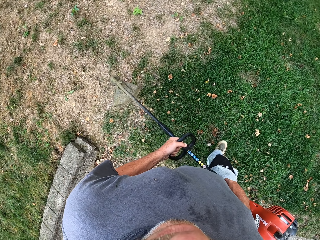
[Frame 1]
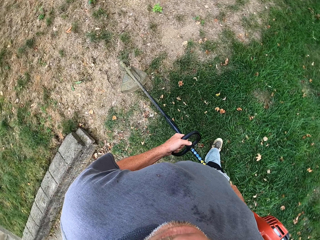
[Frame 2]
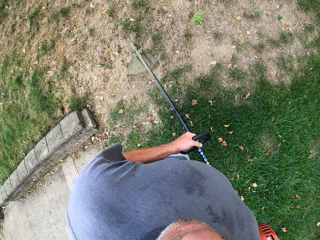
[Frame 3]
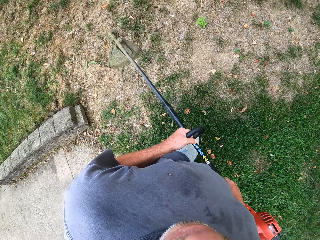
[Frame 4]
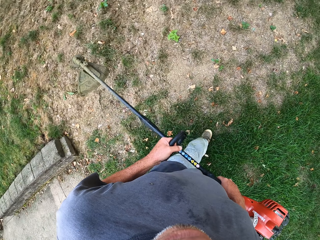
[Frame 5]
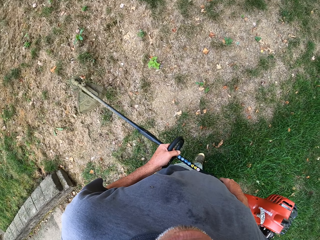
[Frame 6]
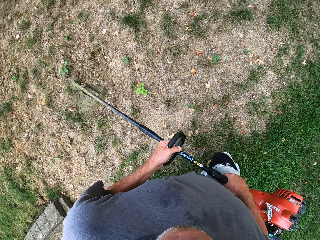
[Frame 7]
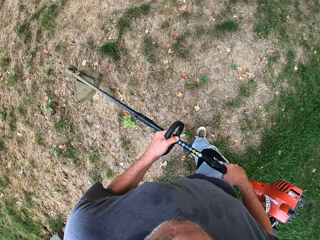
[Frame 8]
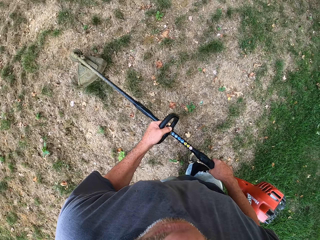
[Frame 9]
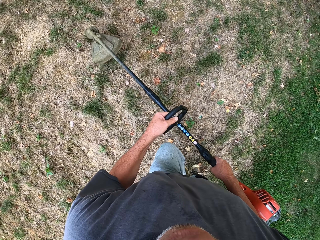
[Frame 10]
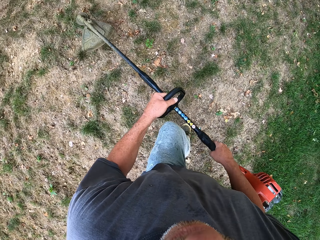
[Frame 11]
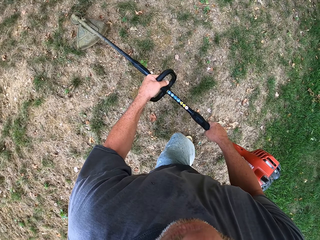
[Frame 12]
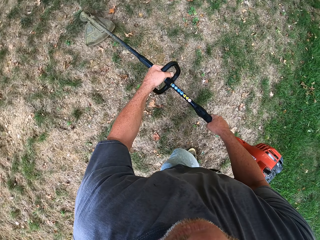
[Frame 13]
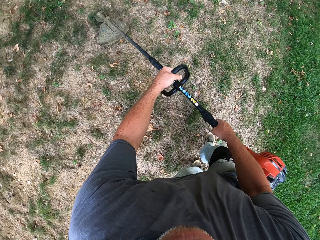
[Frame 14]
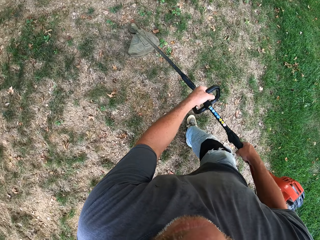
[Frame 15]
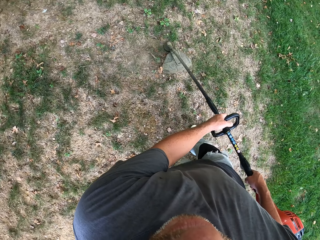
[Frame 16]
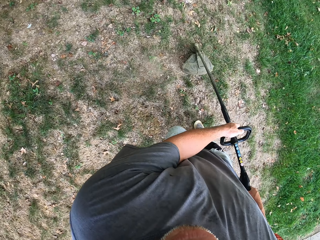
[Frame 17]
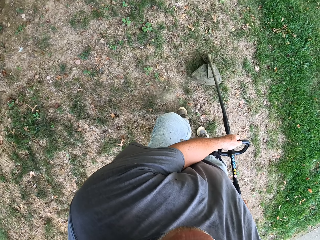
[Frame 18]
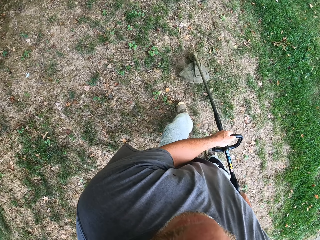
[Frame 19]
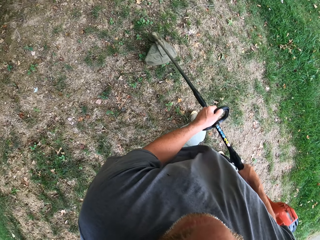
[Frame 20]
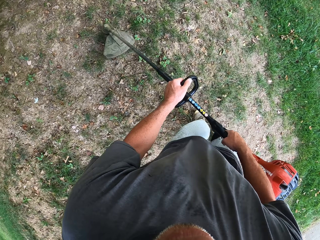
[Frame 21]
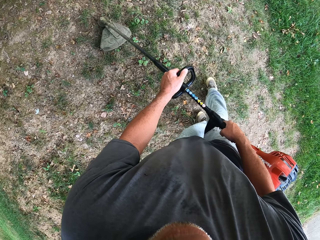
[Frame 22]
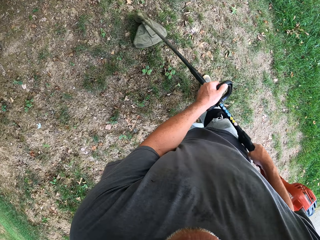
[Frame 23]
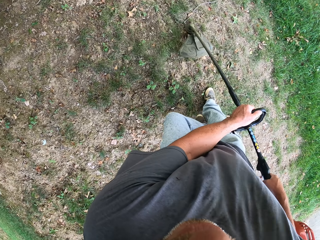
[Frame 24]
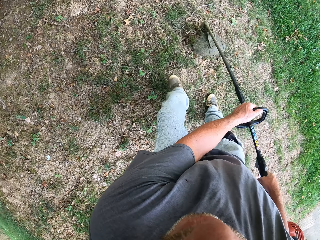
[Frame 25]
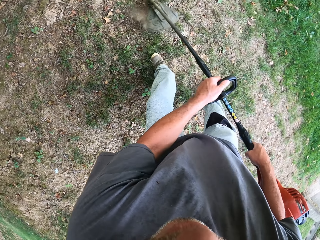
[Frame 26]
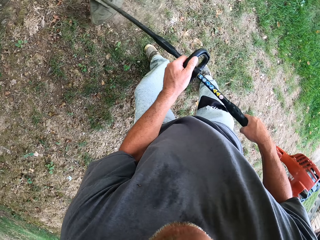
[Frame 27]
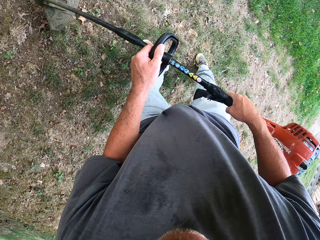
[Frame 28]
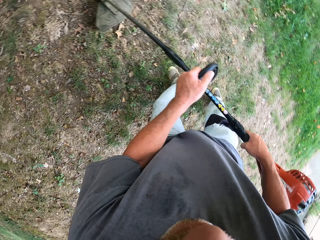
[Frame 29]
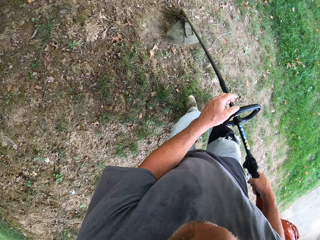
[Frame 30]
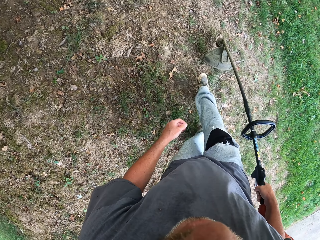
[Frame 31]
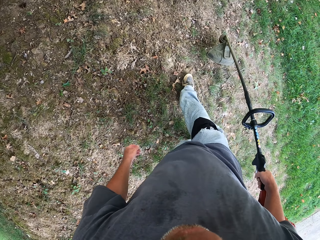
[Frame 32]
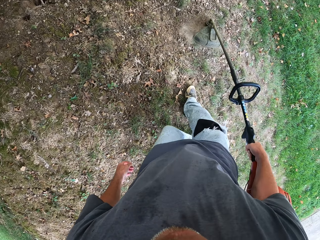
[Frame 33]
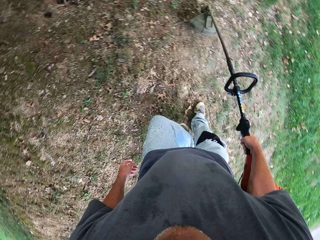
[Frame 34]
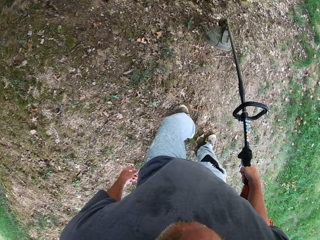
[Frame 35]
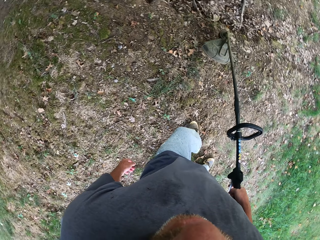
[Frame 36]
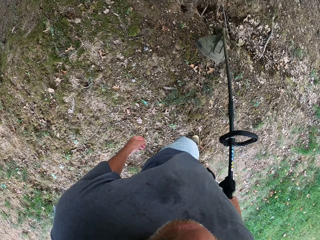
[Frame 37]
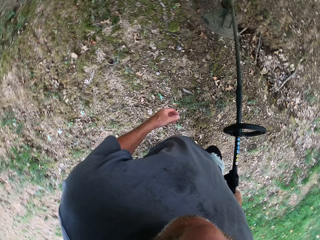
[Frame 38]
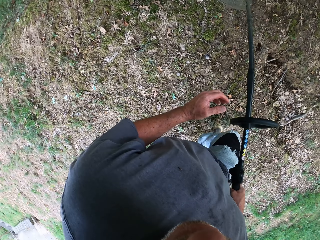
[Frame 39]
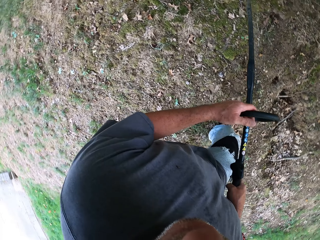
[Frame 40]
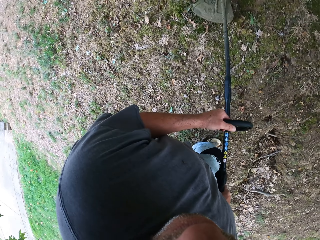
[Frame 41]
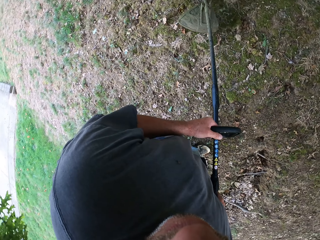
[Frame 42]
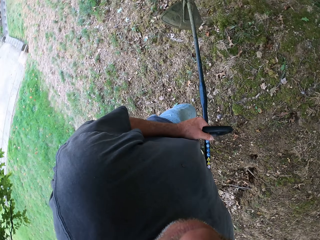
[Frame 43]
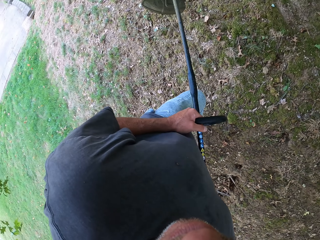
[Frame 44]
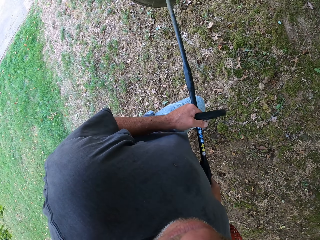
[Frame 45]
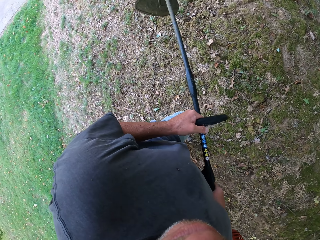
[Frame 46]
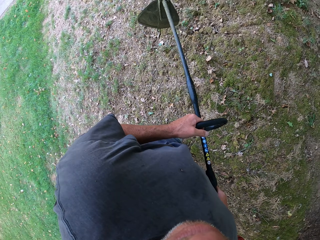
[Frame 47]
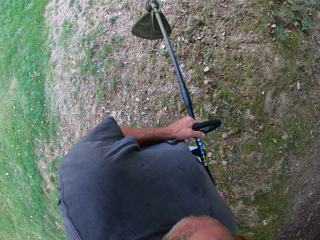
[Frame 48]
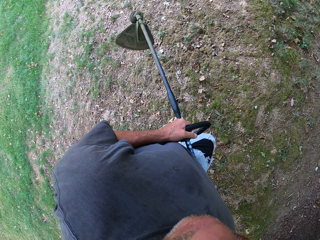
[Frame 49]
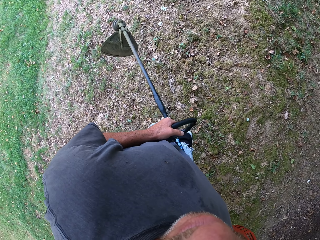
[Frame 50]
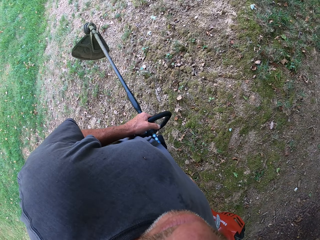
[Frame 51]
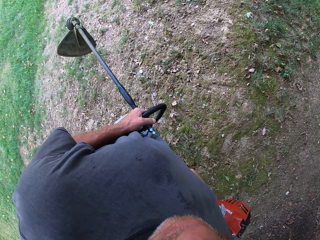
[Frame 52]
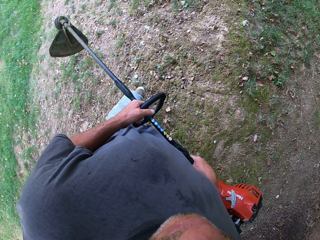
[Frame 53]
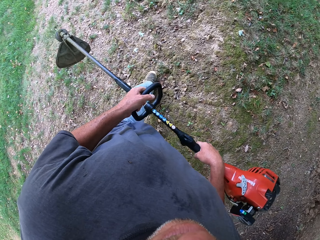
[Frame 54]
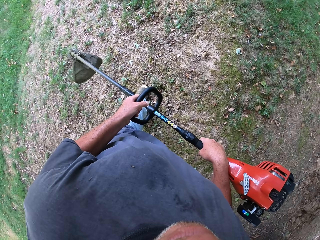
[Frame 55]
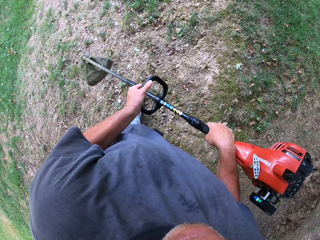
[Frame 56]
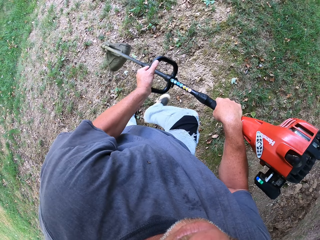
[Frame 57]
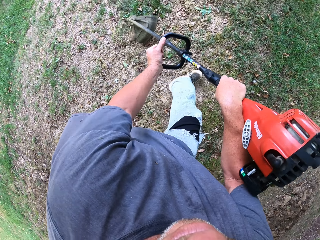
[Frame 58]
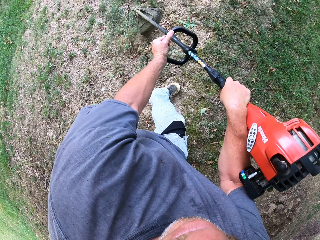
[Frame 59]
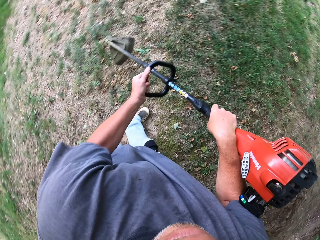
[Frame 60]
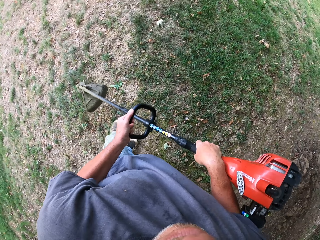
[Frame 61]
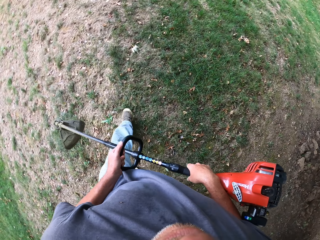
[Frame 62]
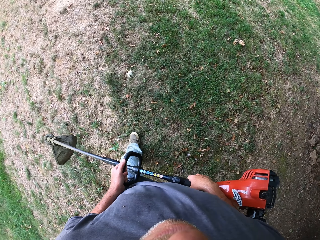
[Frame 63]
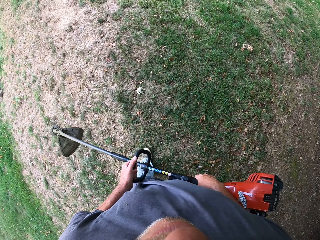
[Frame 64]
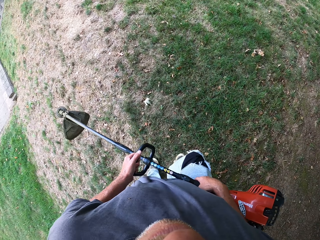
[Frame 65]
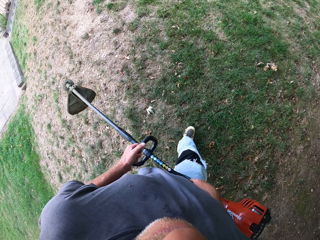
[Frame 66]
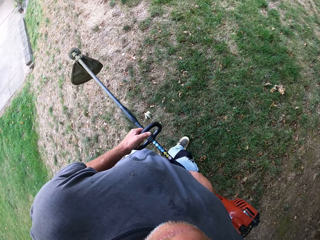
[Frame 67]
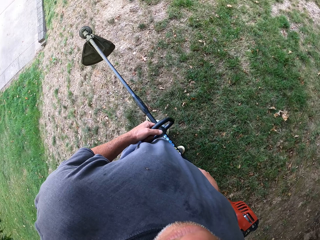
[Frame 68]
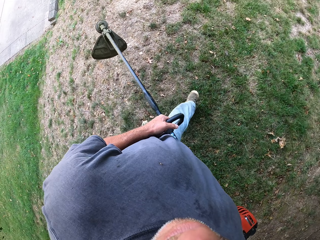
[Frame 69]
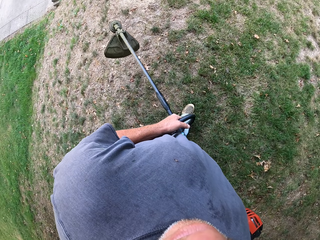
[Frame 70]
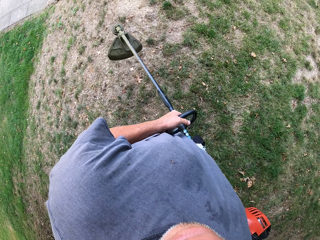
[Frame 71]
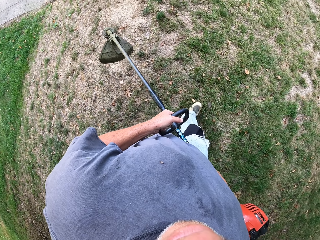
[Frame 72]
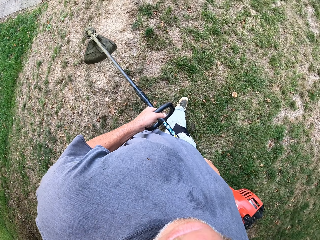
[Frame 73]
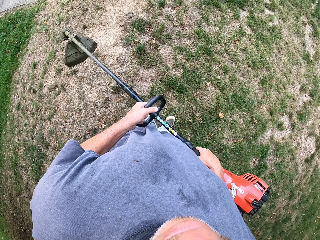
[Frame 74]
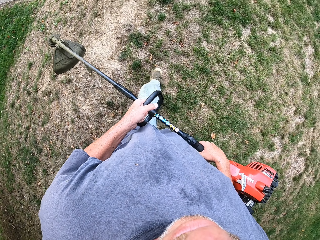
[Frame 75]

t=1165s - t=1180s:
The camera wearer walks around and lifts the brush cutter. They walk around and cut the grass with the brush cutter. They walk around and lift the brush cutter. They walk around and cut the grass with the brush cutter.

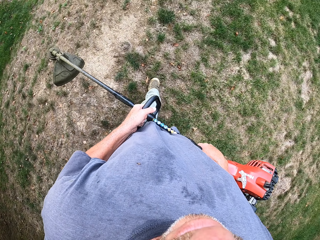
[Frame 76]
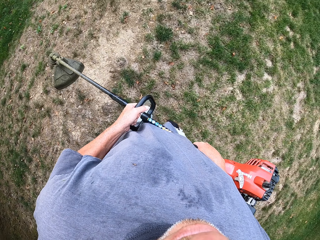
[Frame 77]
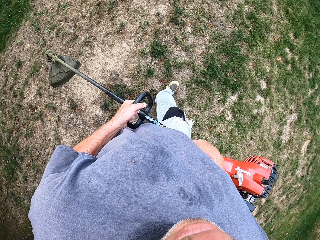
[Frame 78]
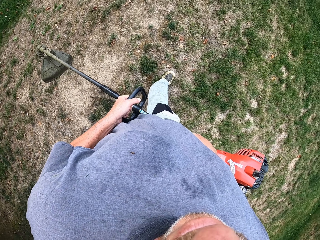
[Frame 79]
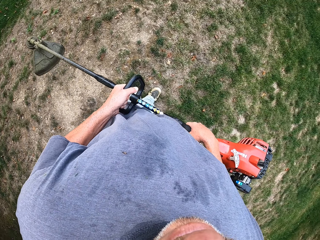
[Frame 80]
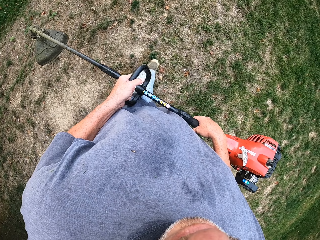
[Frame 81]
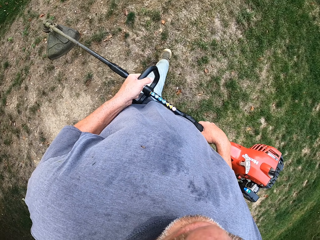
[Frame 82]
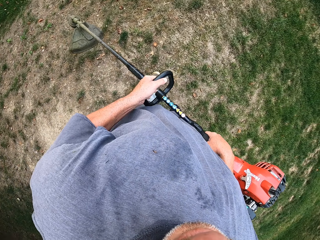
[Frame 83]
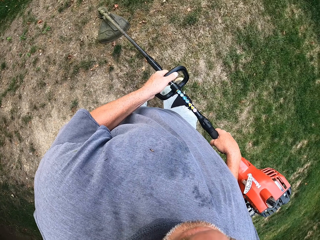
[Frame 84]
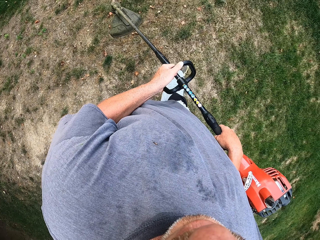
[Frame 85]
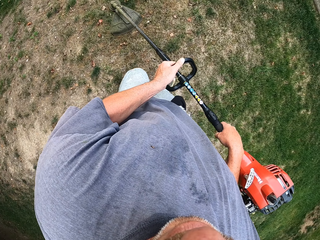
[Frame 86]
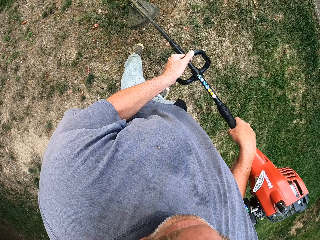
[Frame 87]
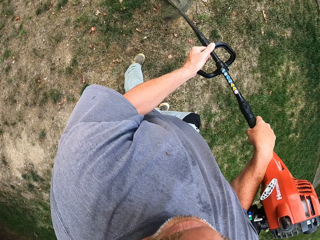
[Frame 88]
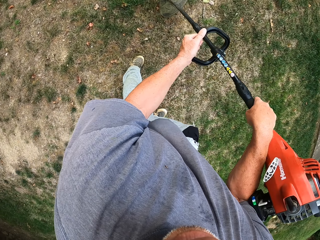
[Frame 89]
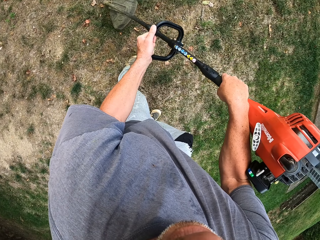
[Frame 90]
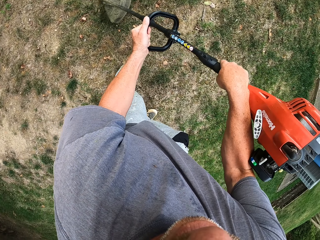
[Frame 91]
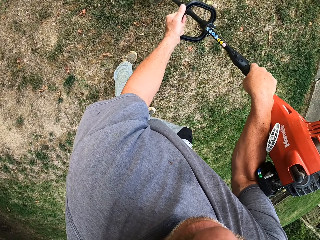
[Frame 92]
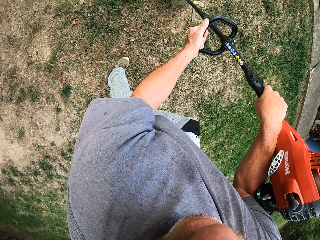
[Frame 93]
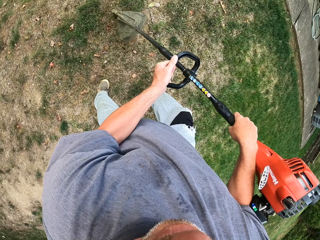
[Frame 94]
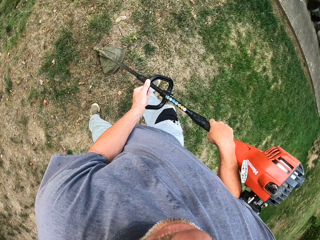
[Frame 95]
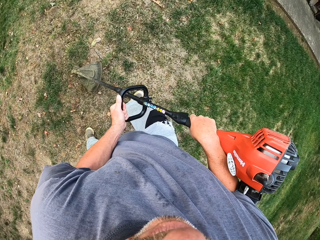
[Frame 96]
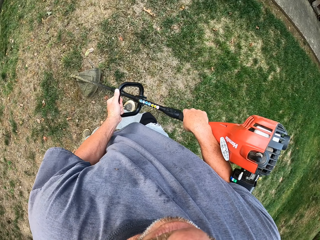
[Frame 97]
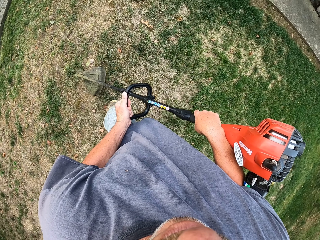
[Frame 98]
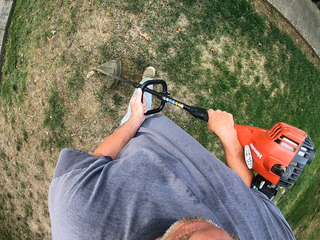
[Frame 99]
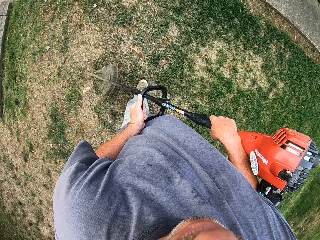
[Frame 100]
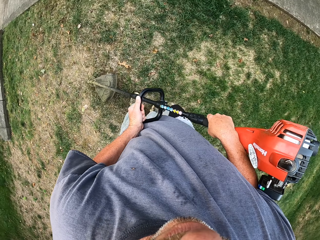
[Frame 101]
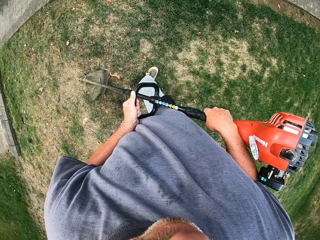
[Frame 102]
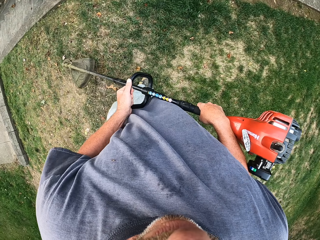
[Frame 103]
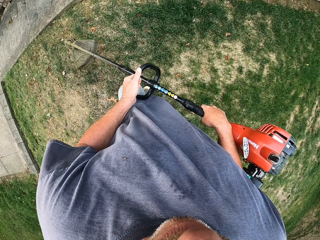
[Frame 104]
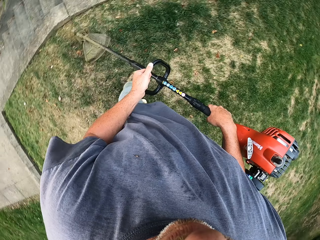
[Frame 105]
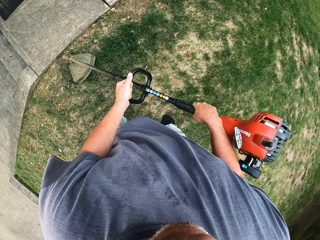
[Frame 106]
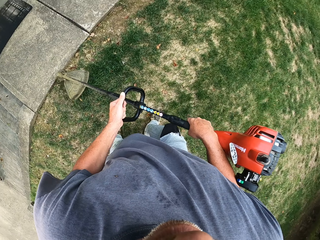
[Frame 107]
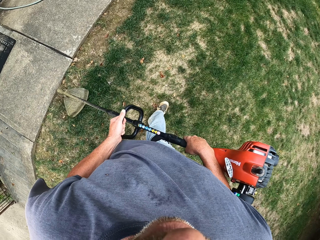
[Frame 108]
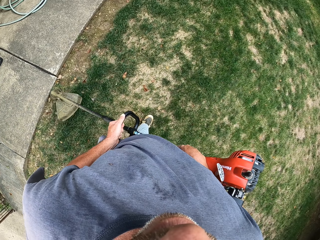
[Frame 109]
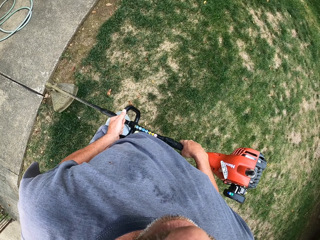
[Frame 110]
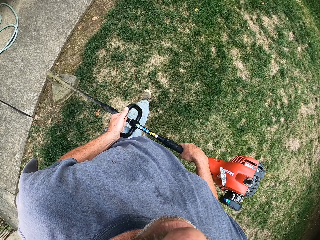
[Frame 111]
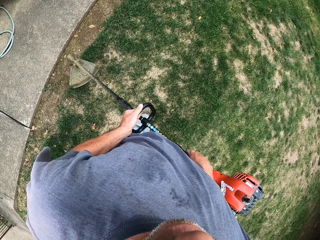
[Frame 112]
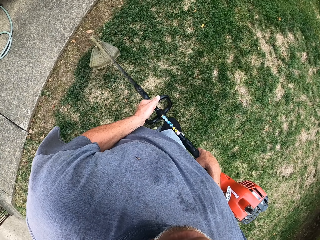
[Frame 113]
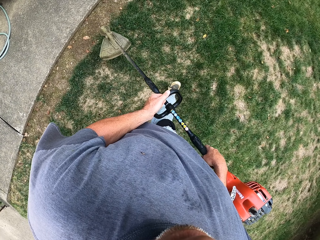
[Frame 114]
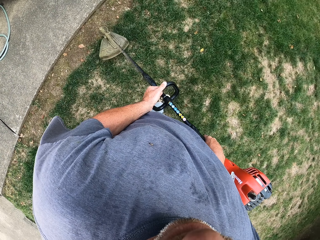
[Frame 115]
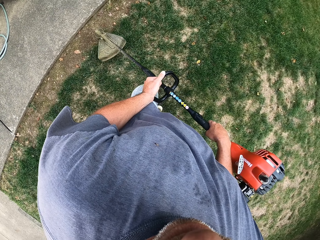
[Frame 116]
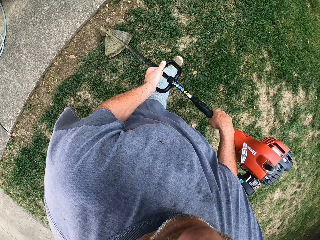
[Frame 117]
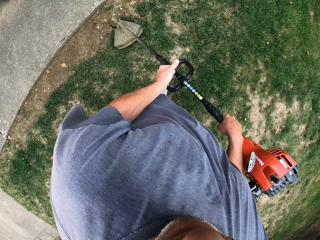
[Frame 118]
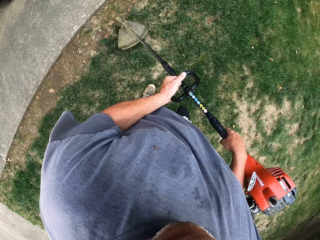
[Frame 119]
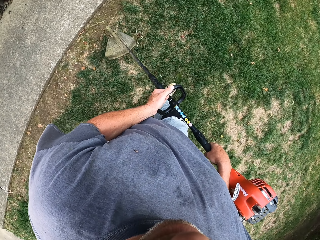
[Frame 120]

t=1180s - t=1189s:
The camera wearer walks around and cuts the grass with the brush cutter.
